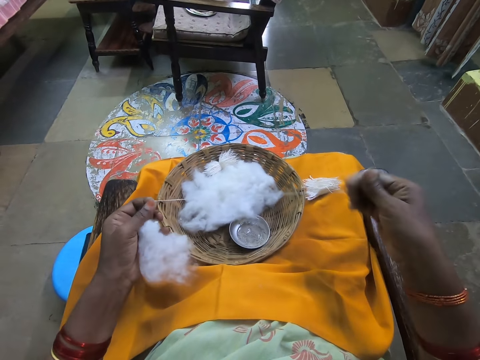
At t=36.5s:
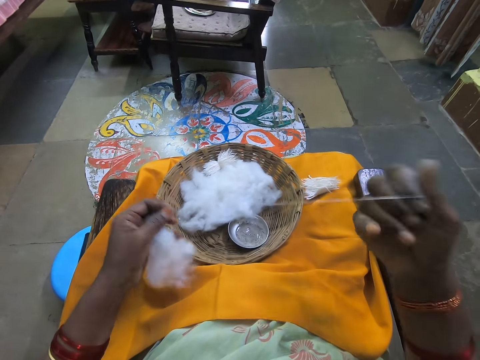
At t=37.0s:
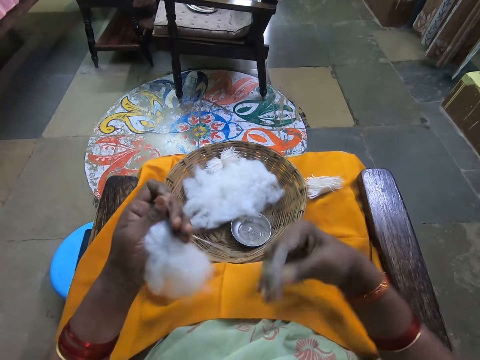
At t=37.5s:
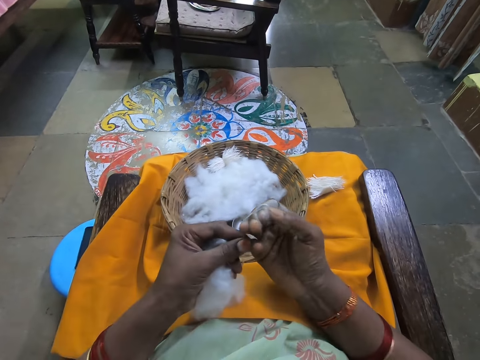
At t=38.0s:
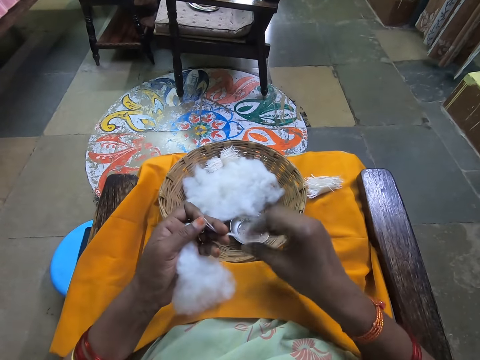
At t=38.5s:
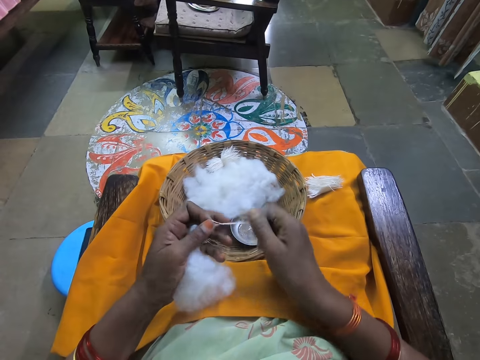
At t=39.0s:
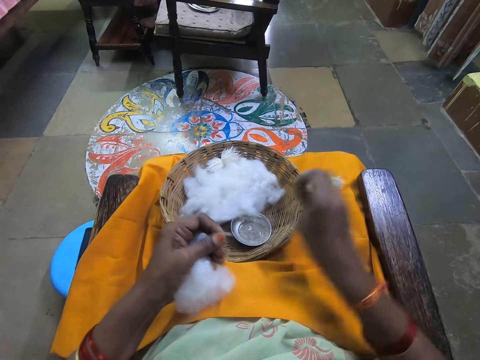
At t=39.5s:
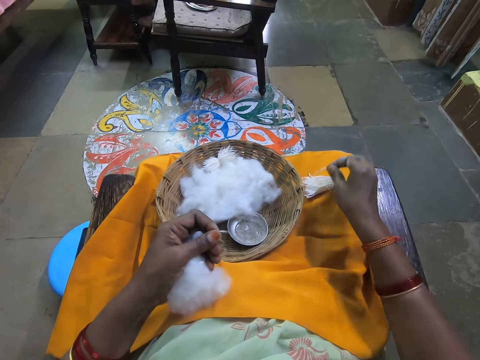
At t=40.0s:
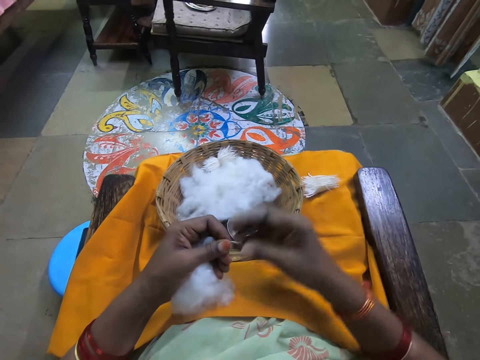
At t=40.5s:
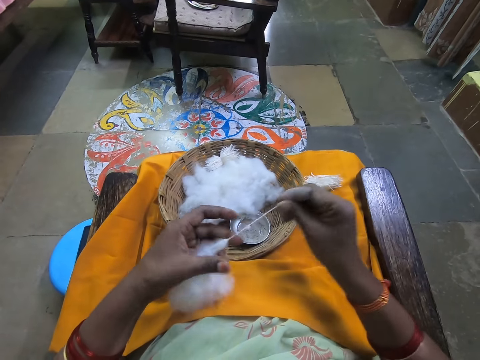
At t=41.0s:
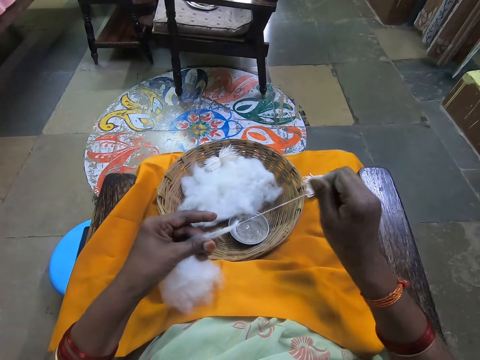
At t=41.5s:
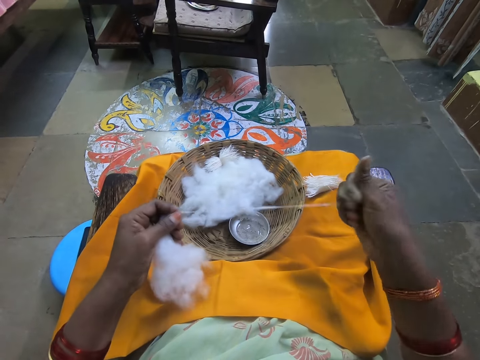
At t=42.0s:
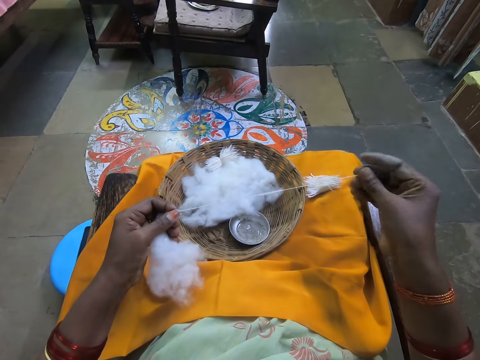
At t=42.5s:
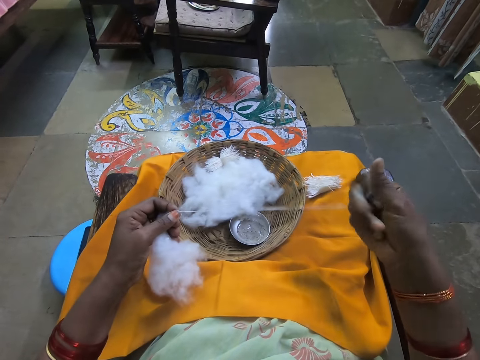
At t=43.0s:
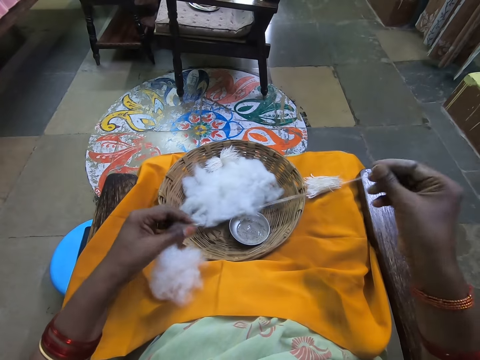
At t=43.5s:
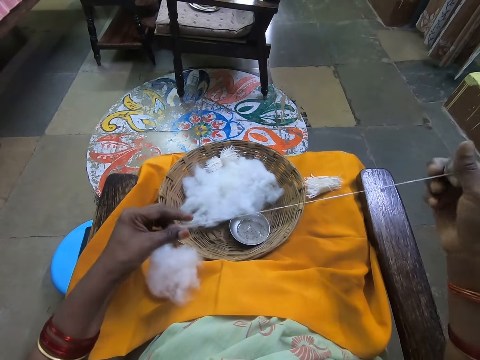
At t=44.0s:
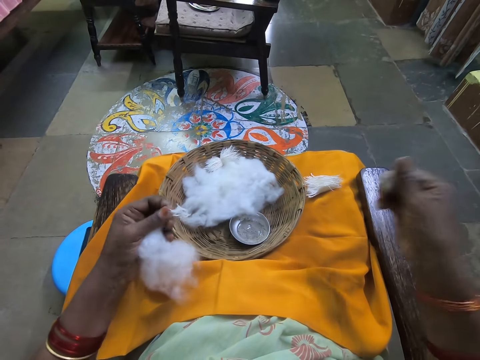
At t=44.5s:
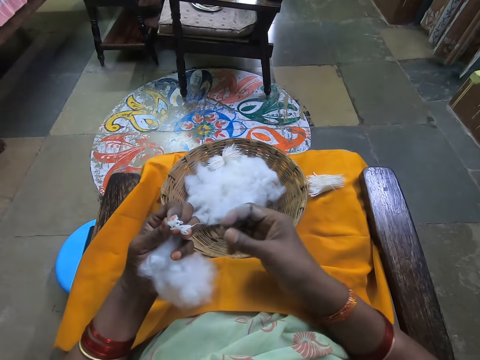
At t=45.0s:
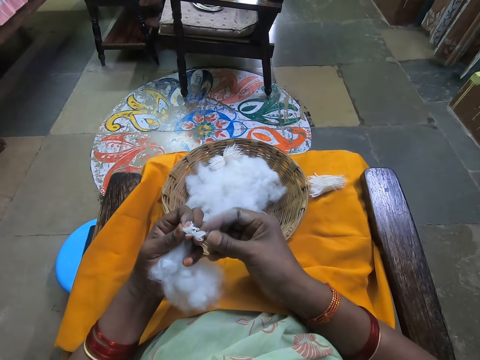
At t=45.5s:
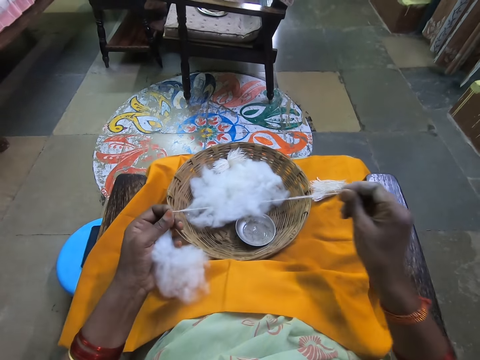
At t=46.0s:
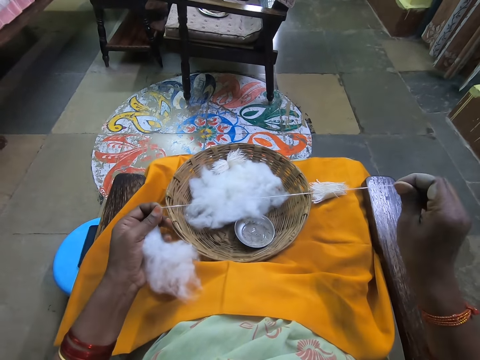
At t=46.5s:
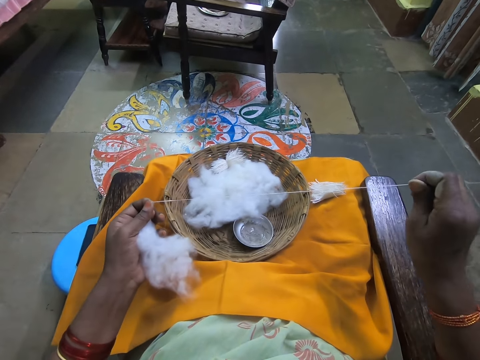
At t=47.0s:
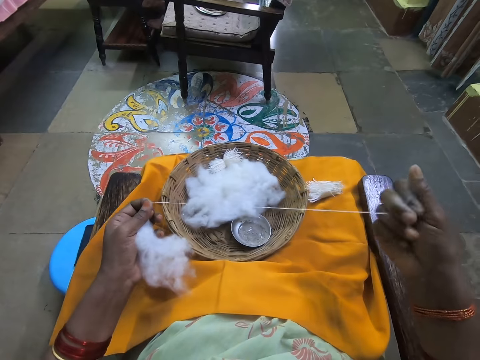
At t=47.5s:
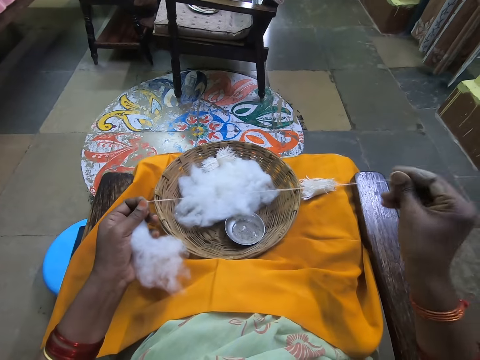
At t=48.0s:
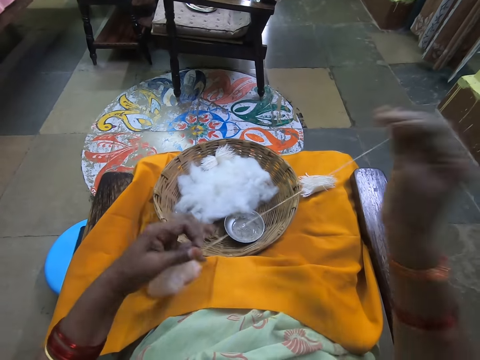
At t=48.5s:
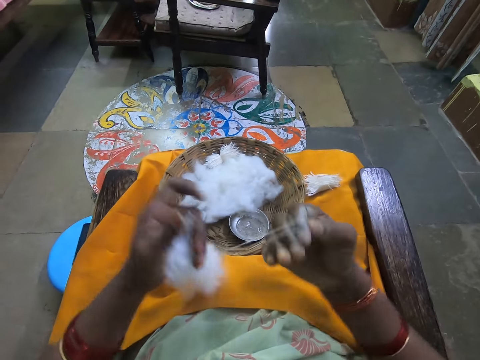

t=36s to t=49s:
The camera wearer places the cotton on the other cottons. She rolls the cotton wool with her finger.

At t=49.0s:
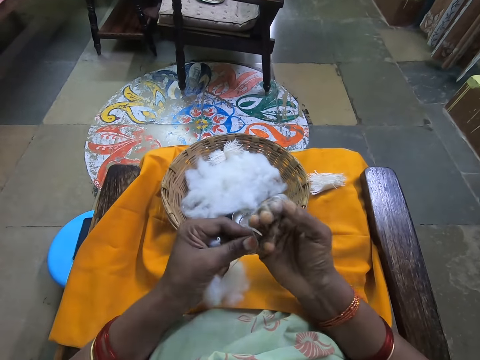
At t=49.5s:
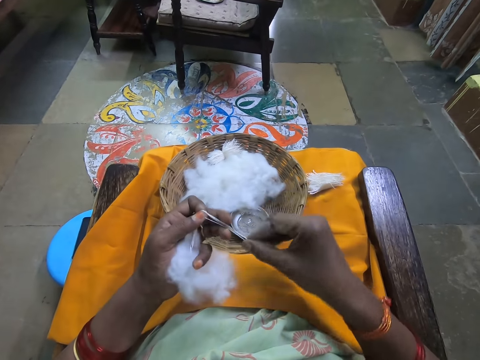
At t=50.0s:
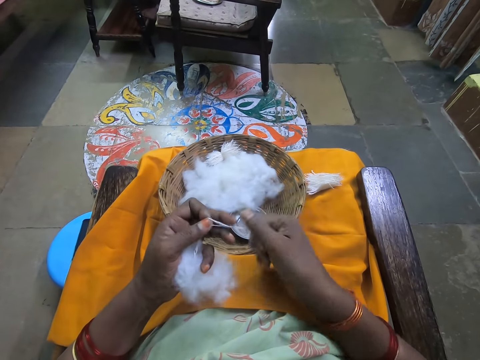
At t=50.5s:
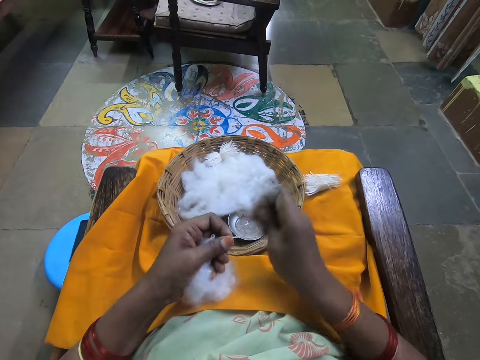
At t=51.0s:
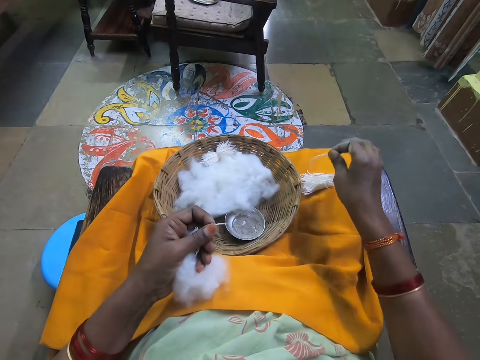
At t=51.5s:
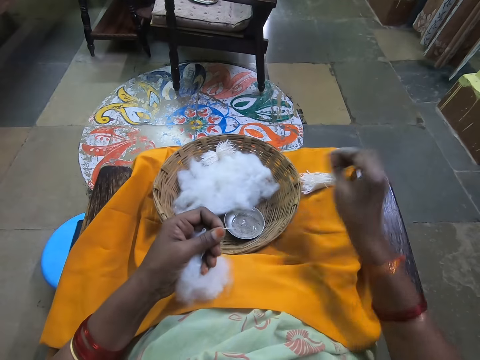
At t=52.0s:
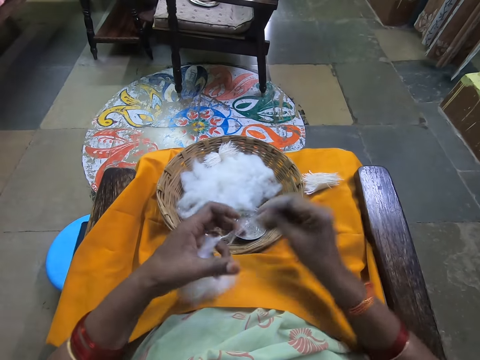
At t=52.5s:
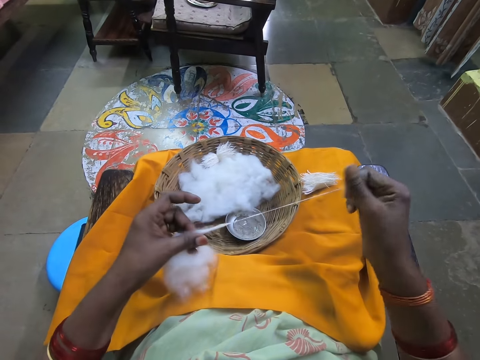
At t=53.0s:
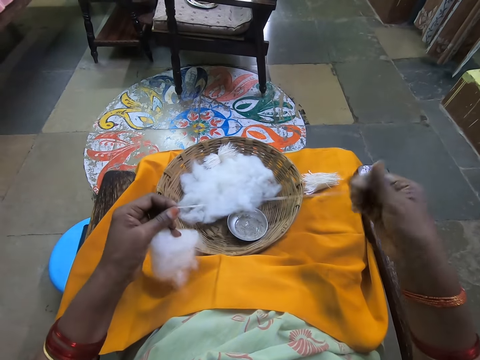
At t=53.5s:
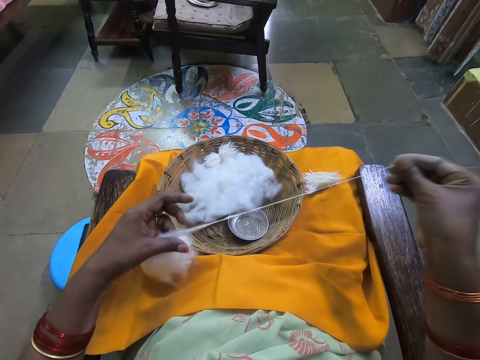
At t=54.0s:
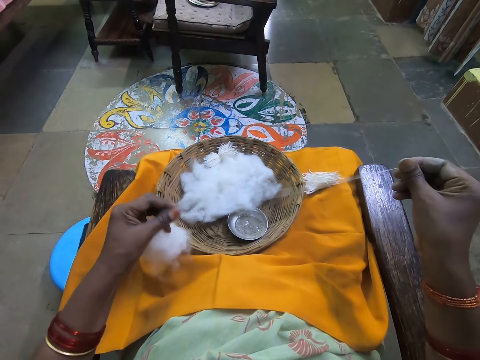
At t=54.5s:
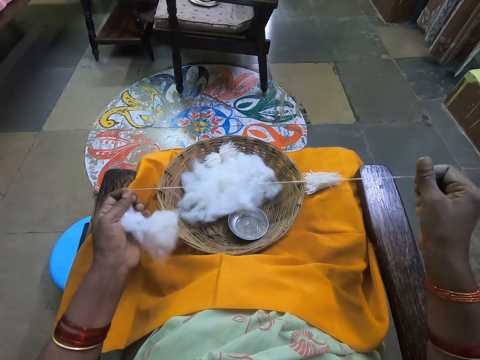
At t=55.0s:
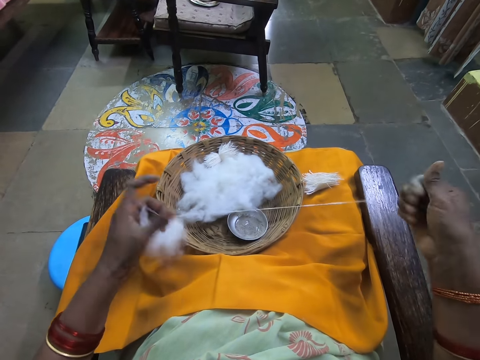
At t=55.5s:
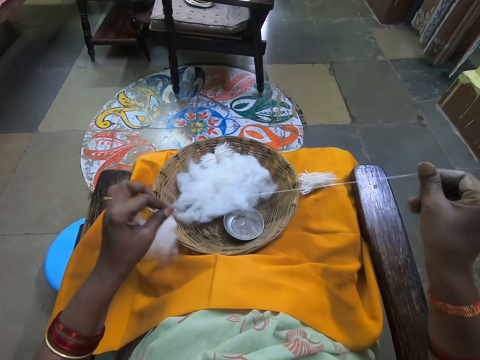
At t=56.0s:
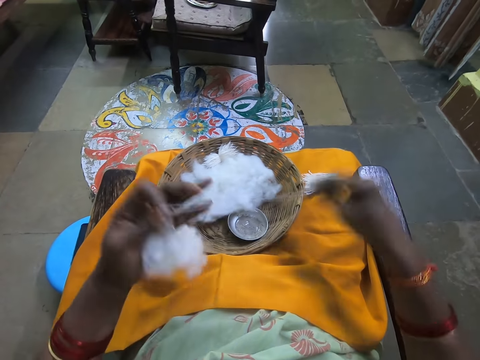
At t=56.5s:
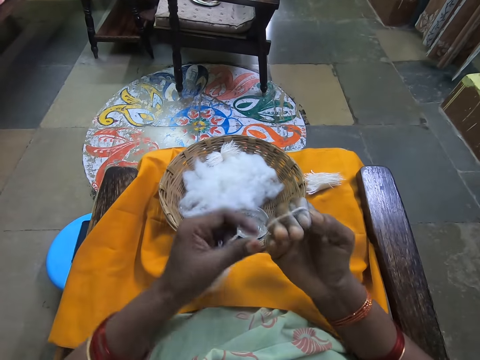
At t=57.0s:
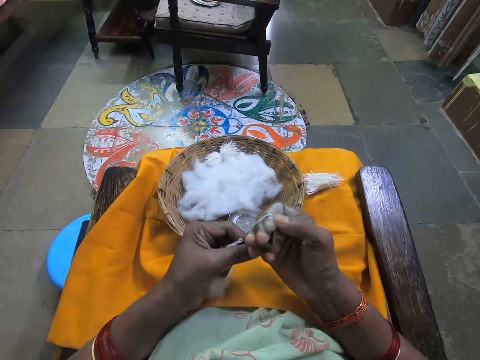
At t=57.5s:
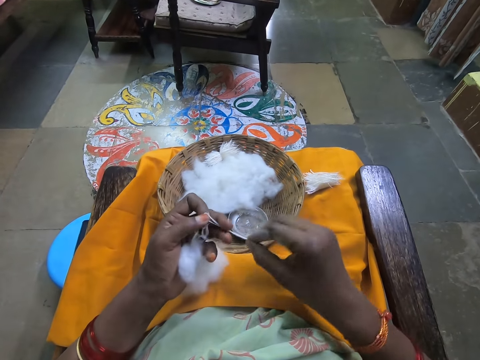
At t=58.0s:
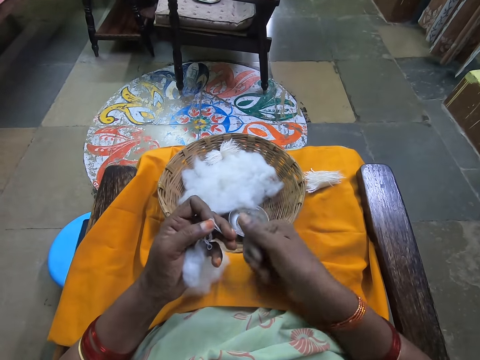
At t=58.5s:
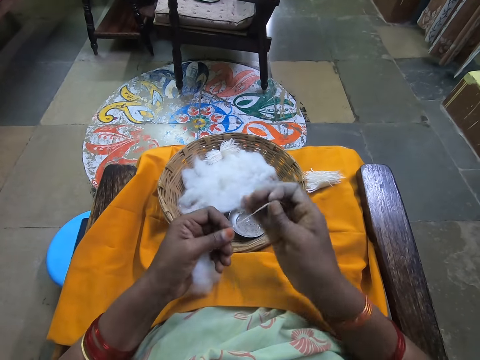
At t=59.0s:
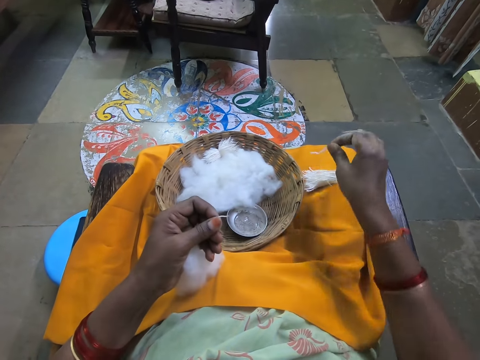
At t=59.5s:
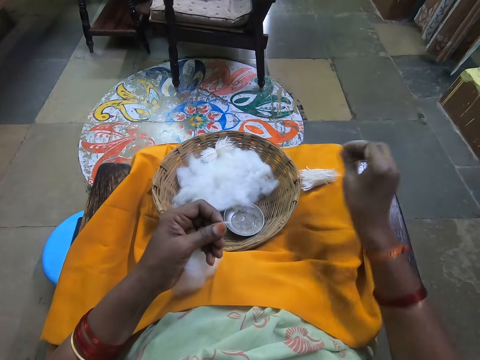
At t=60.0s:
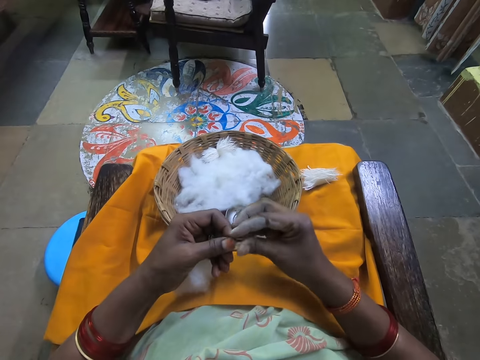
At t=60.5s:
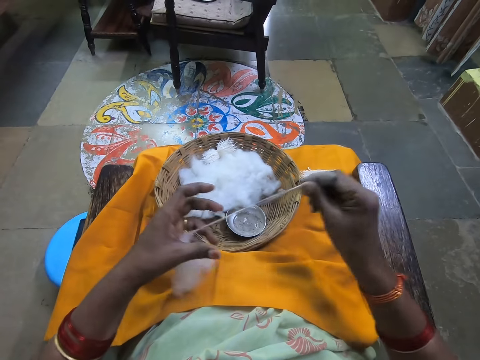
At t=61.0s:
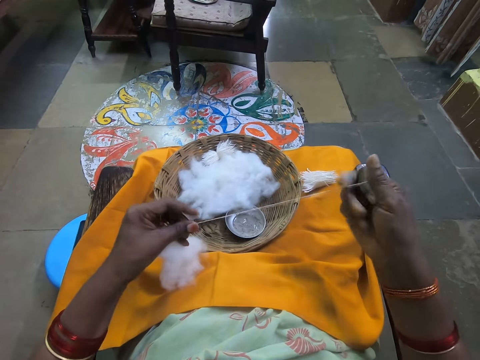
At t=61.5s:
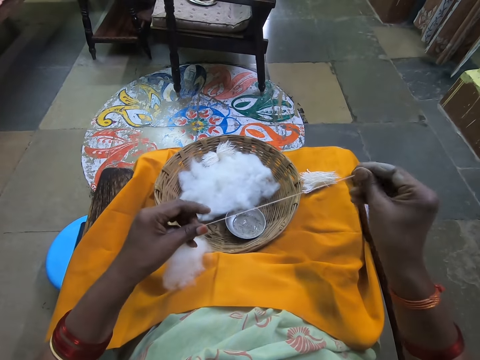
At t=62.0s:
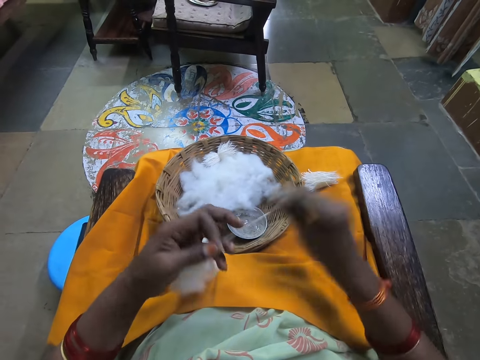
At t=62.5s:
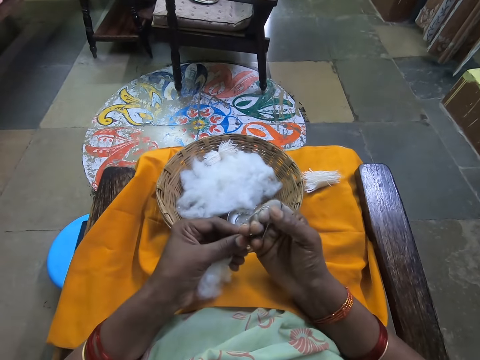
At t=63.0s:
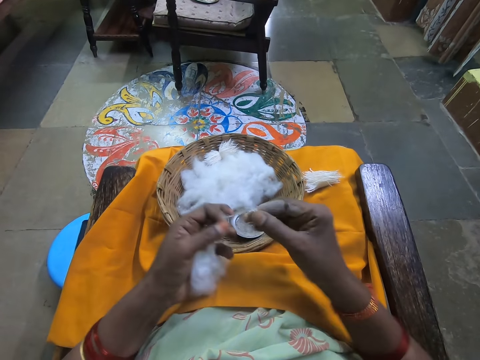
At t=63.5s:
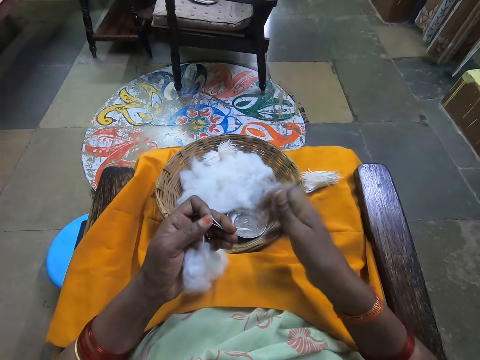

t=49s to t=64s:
The camera wearer dips her finger in a powder. She places the cotton on the other cottons. She rolls the cotton wool with her finger.
